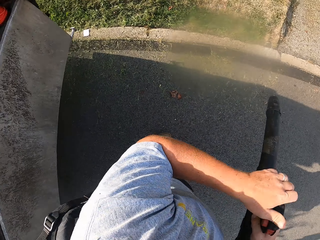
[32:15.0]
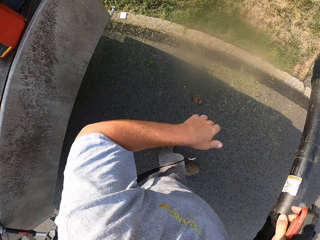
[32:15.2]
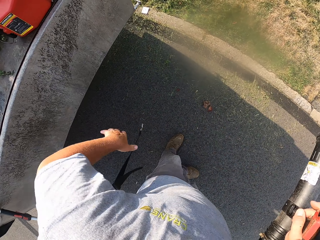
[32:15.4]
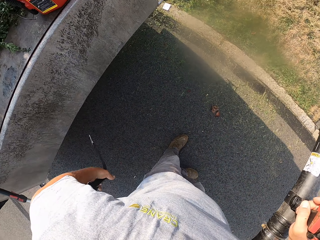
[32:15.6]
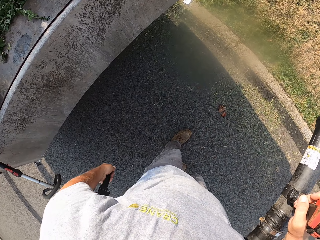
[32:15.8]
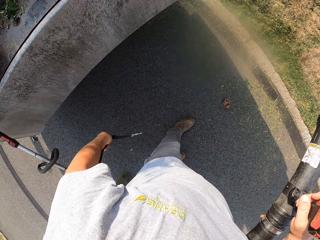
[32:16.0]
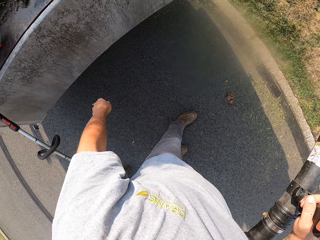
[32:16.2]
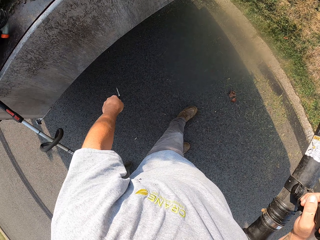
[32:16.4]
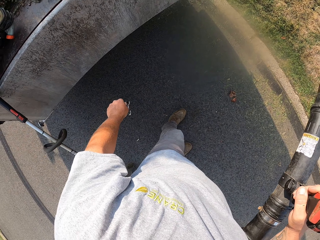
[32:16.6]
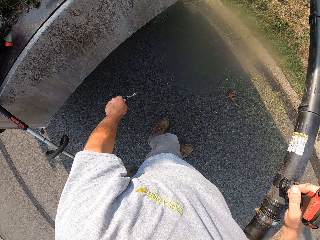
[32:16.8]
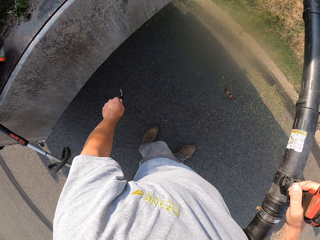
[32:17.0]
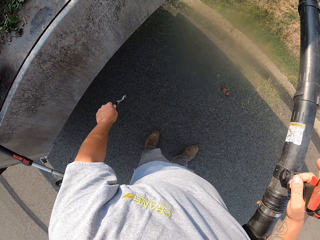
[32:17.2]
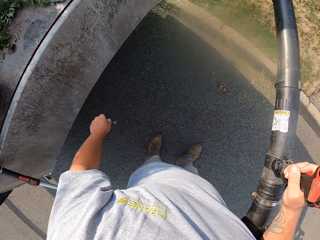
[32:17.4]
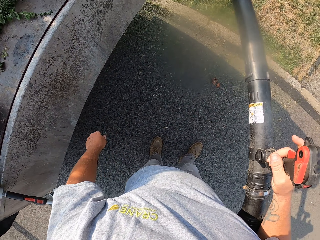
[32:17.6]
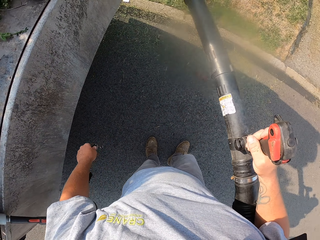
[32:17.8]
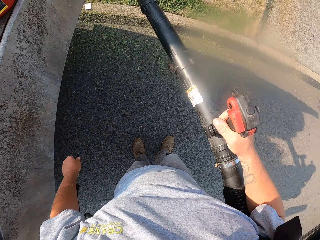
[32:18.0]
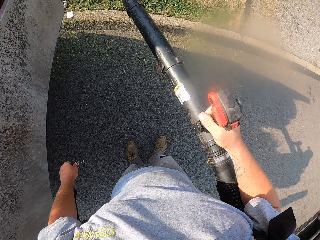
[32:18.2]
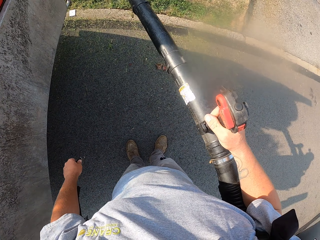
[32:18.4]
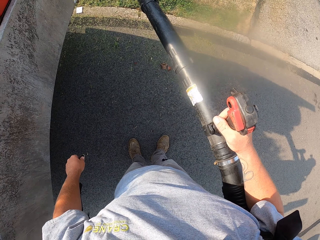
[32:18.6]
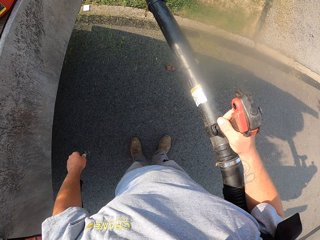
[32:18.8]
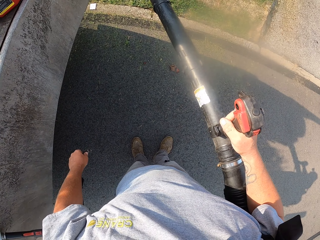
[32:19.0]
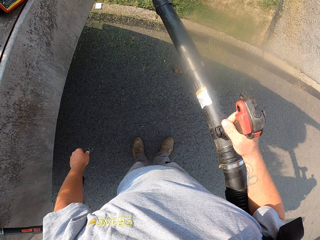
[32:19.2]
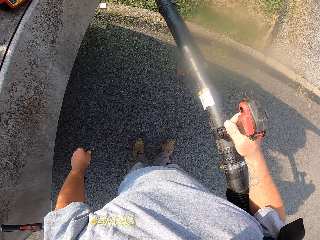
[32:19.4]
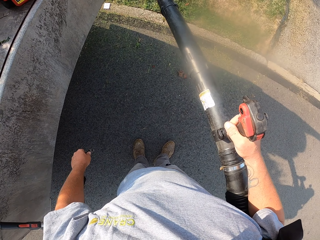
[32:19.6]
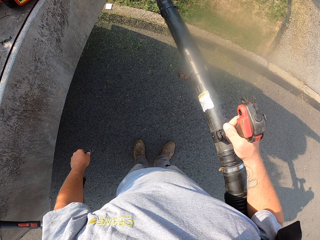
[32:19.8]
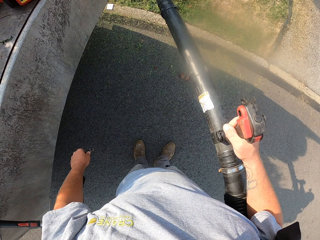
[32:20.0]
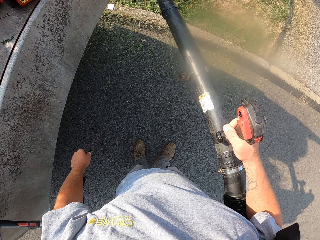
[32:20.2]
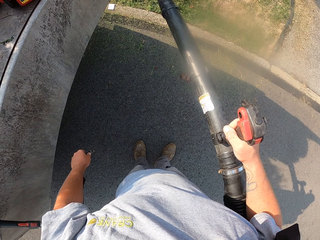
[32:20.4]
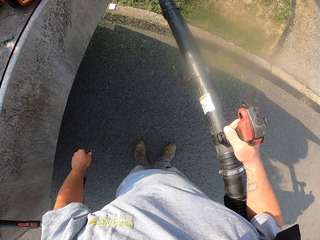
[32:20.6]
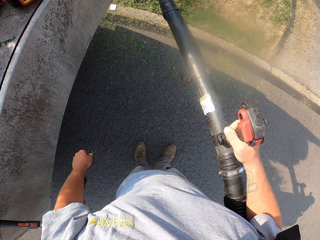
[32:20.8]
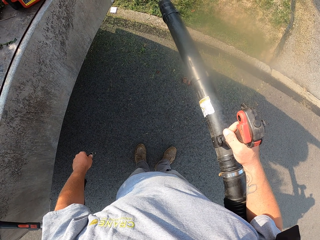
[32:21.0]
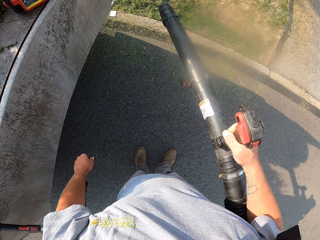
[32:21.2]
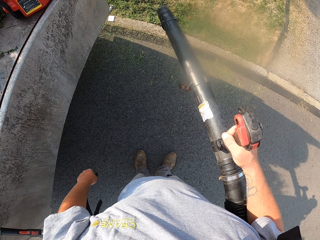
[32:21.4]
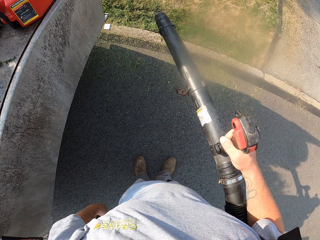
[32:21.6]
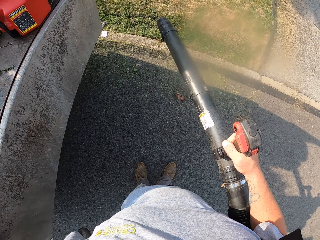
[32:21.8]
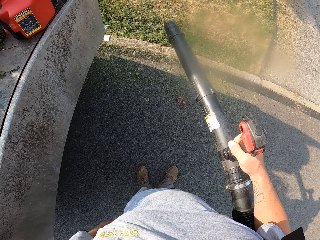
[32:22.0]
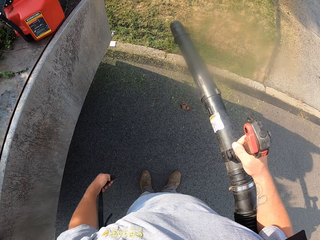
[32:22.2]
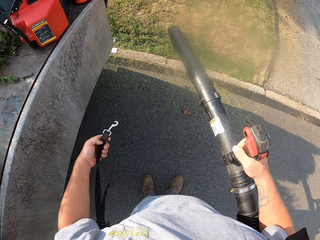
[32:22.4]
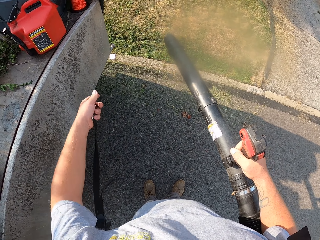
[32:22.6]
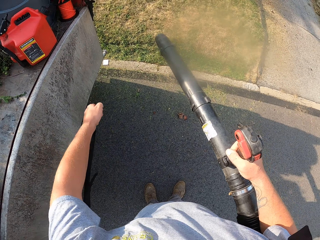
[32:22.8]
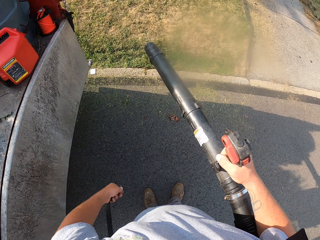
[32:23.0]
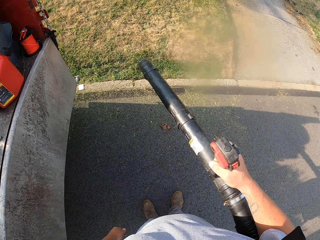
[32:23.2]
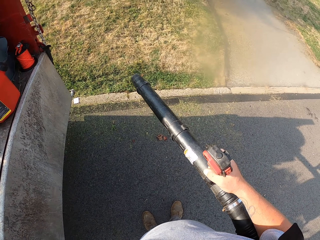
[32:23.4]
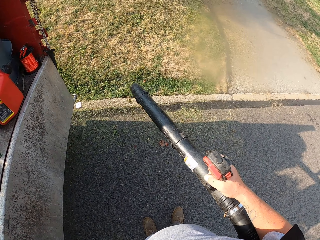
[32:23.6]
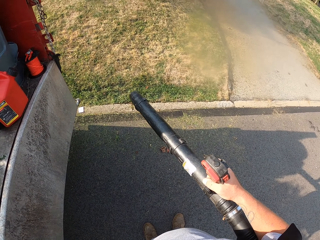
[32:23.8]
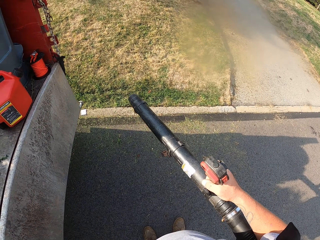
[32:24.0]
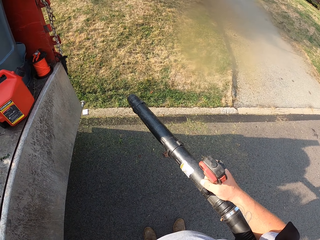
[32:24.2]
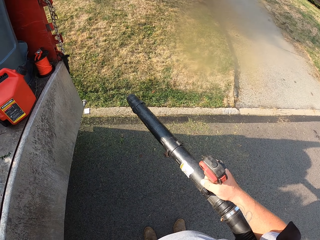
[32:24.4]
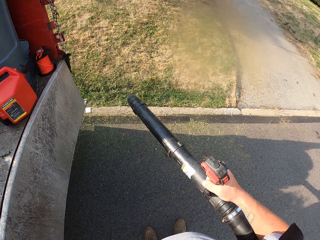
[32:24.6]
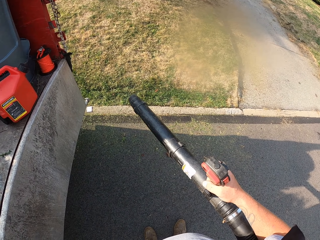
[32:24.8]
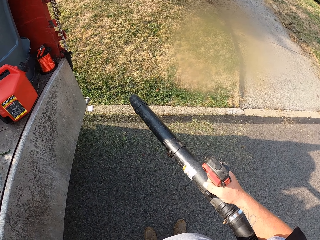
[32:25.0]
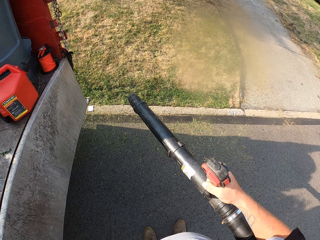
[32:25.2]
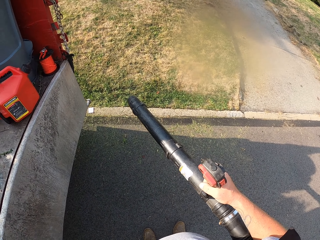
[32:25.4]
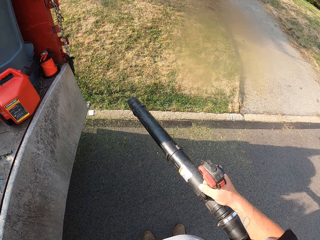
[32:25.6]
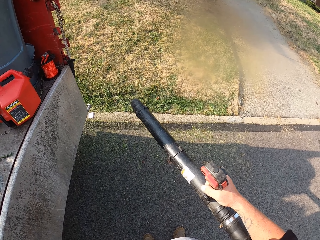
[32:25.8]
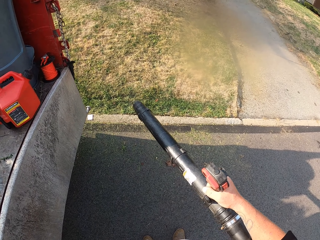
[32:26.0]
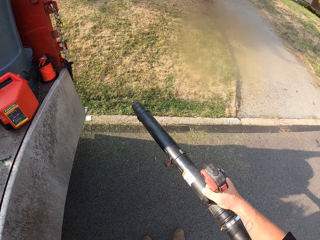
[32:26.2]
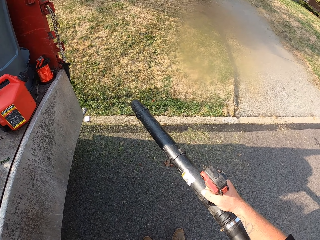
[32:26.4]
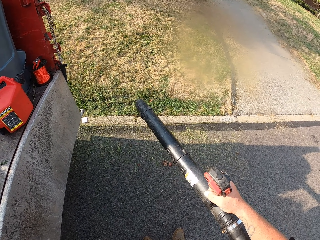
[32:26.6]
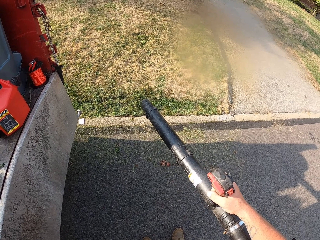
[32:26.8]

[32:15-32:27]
The camera wearer stares around the ground. They blow off dirt with the blowing machine.

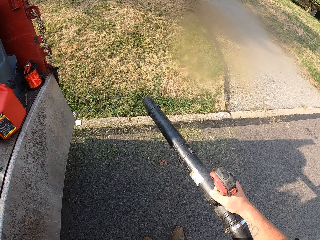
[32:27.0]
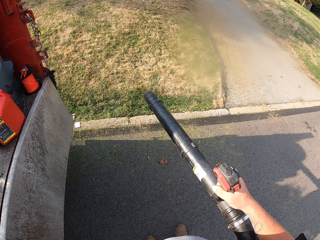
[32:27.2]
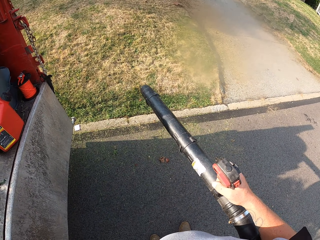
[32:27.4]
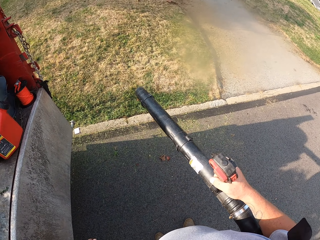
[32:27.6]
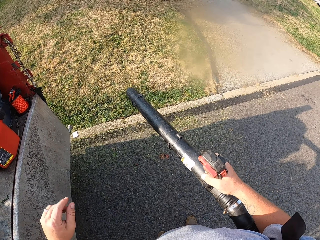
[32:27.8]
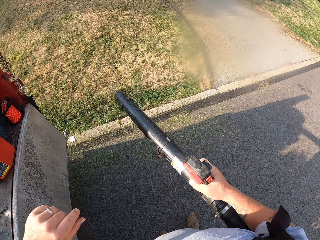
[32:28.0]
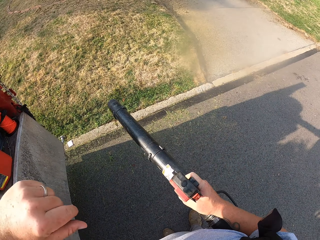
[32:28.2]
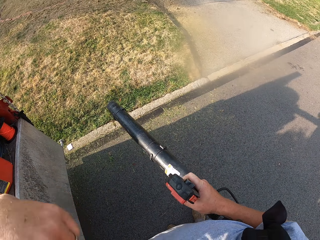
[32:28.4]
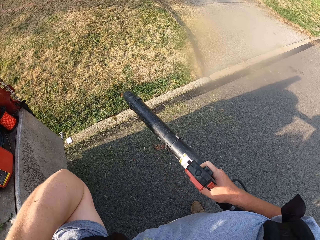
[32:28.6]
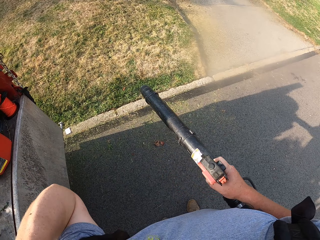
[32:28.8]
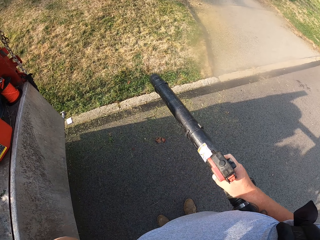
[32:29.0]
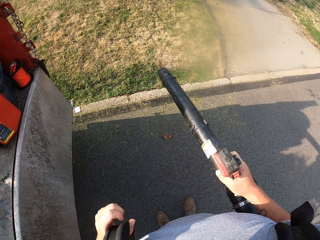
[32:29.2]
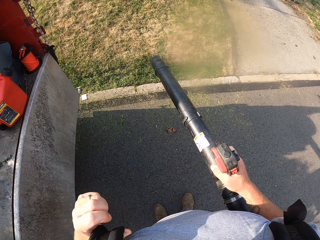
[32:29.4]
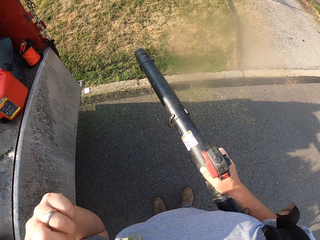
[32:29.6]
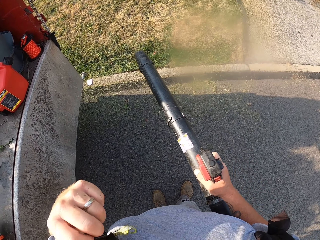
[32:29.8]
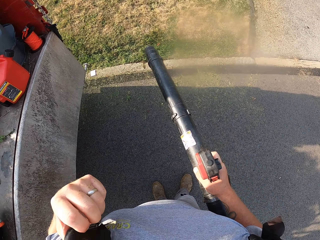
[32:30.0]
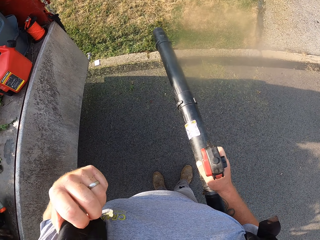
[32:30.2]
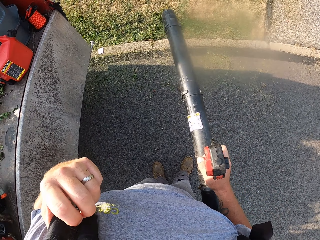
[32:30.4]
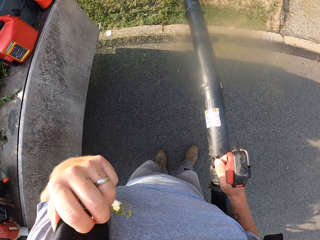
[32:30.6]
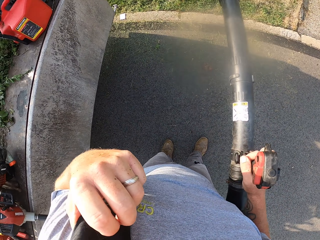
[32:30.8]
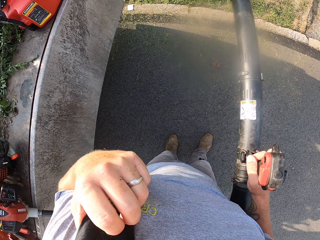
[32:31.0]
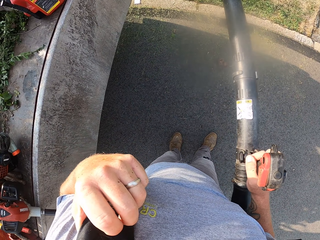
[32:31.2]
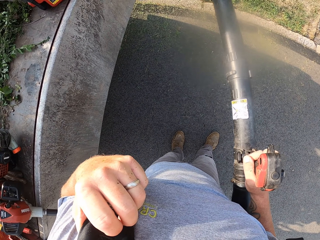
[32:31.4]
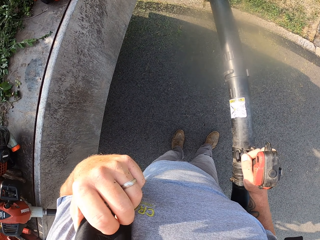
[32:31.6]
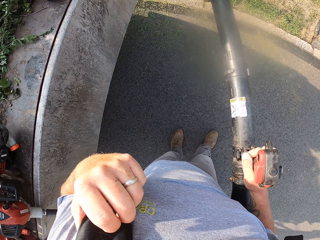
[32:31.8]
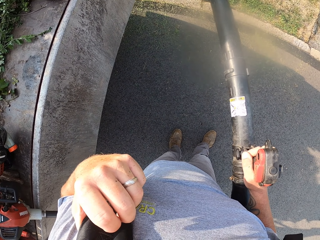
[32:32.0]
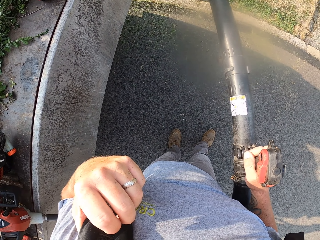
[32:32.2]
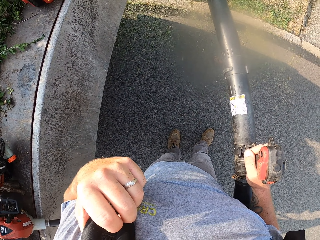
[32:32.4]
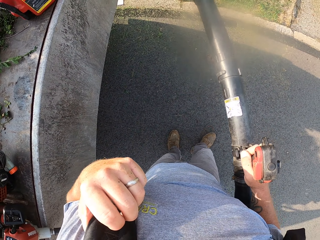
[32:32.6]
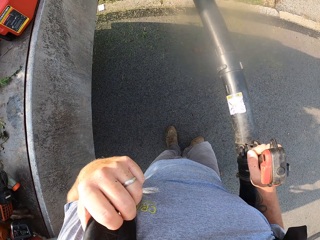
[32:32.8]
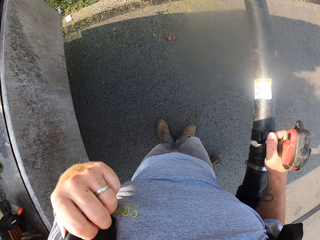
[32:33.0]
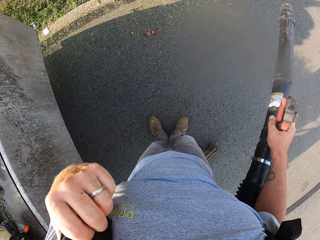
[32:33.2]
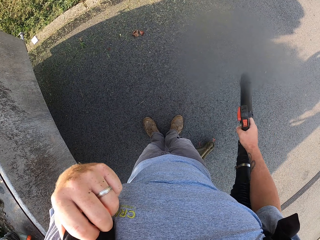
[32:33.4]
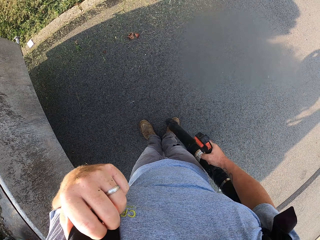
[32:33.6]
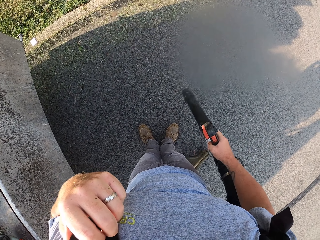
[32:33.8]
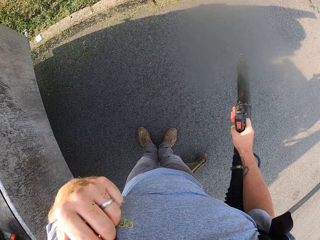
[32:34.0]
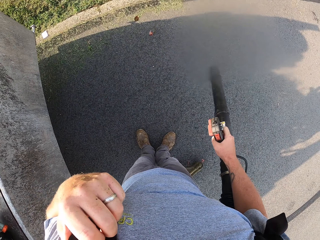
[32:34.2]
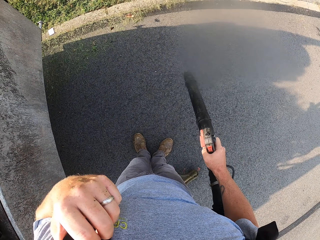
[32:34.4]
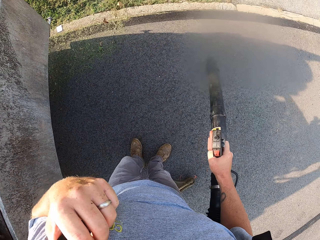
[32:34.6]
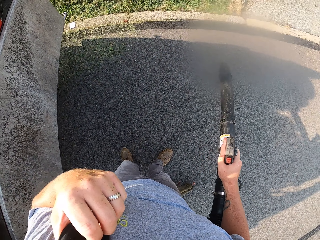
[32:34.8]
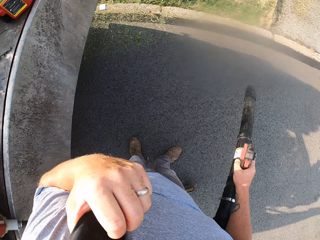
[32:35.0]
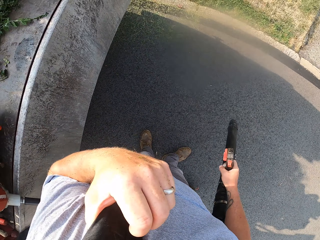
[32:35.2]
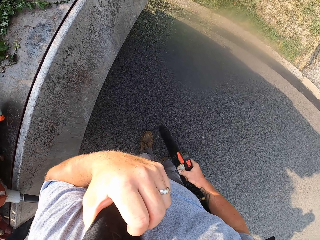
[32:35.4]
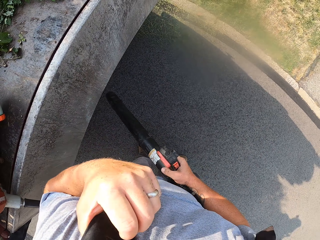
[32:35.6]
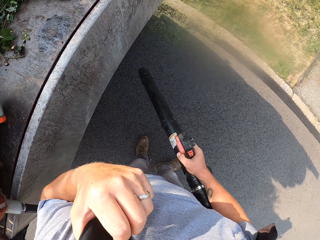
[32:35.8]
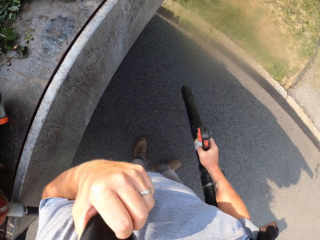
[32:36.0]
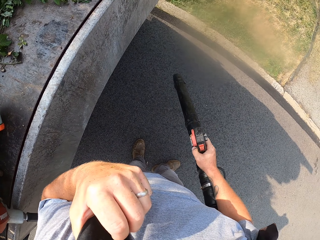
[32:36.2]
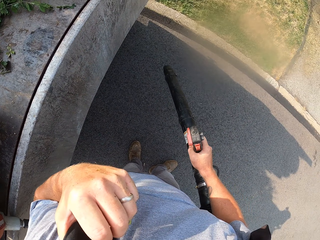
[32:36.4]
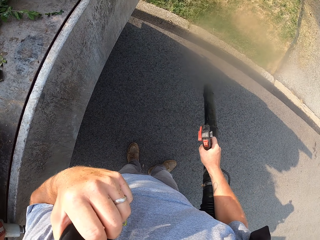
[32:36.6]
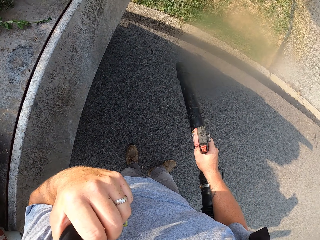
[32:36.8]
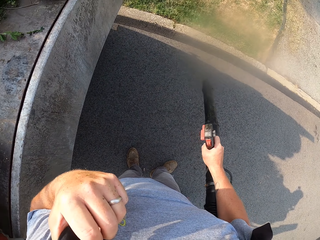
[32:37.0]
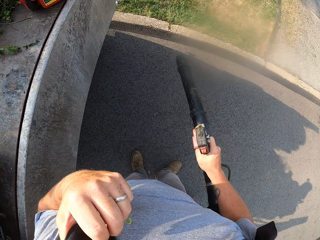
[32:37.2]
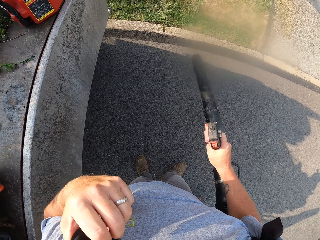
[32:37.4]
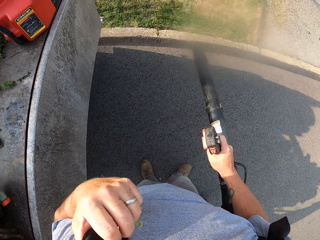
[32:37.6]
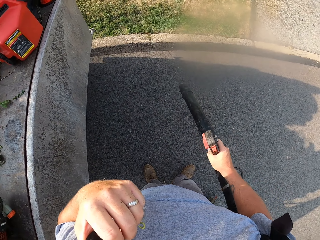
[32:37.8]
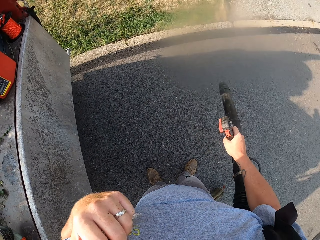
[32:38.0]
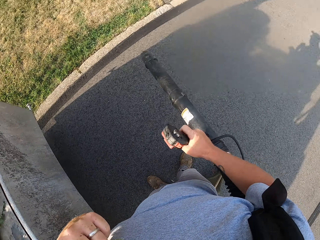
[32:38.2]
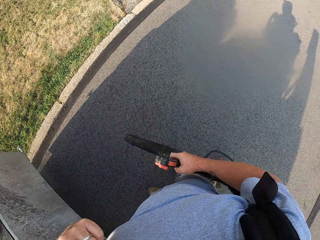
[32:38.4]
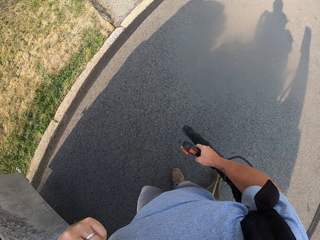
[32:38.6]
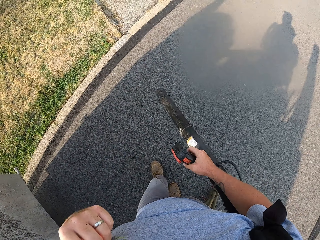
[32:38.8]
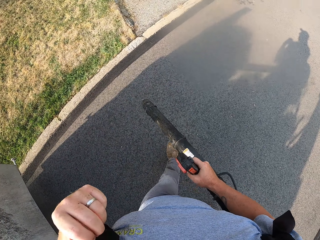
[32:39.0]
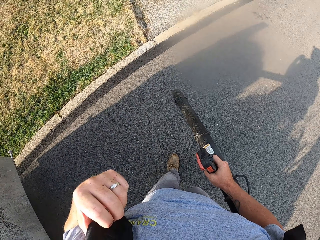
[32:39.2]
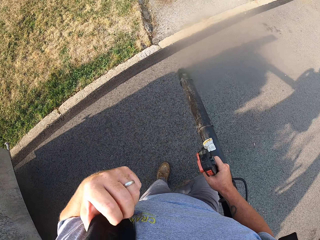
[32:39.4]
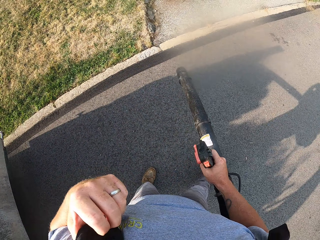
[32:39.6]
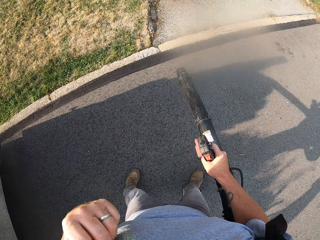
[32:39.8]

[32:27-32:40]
The camera wearer blows the dirt in the road.
